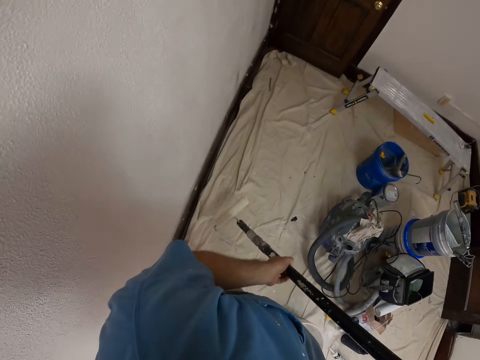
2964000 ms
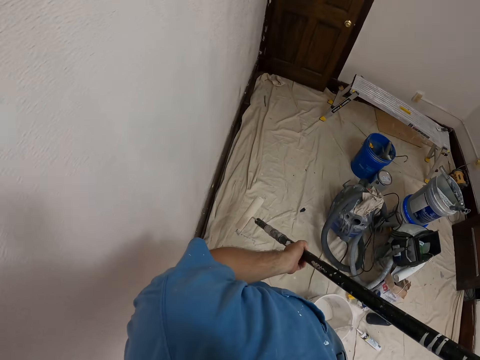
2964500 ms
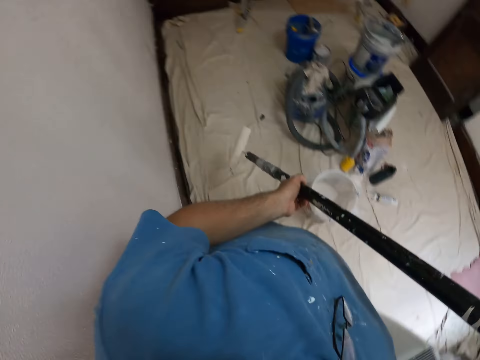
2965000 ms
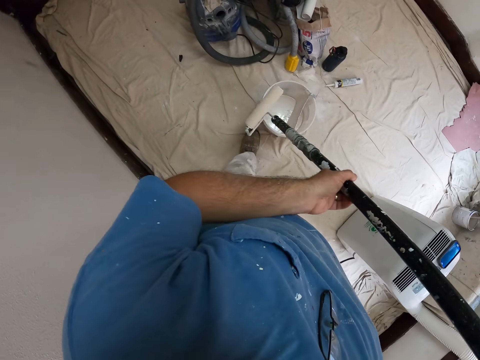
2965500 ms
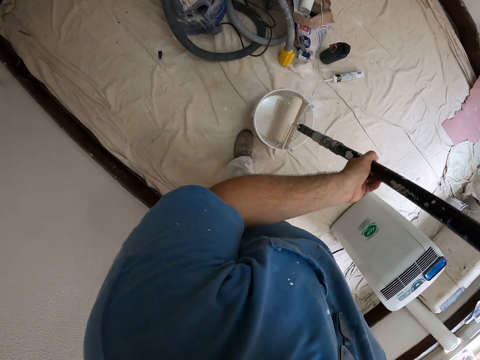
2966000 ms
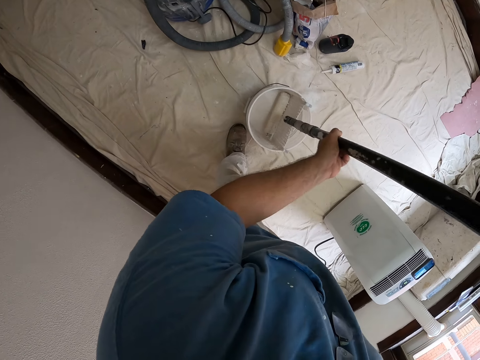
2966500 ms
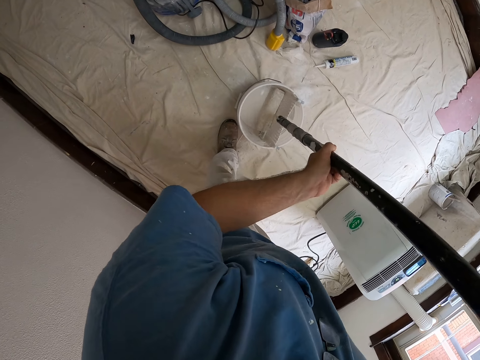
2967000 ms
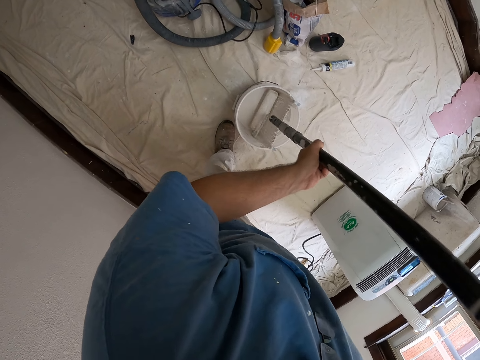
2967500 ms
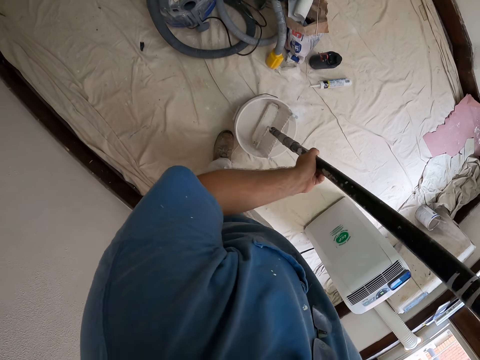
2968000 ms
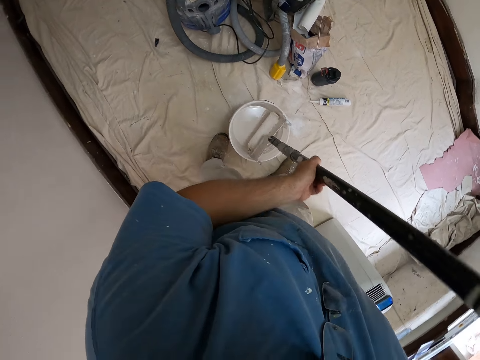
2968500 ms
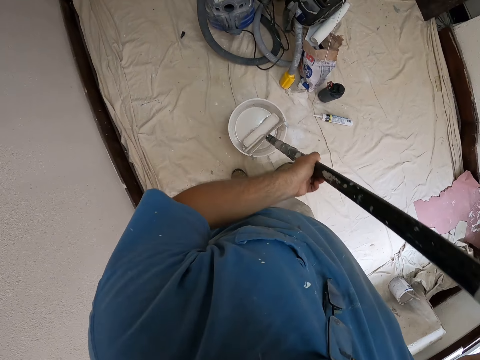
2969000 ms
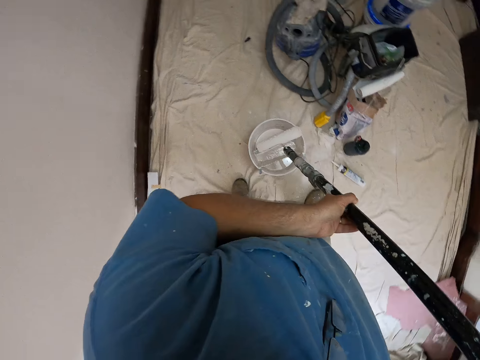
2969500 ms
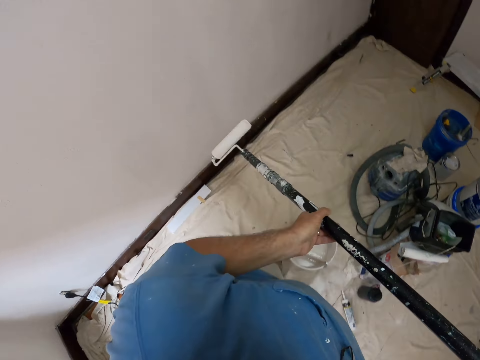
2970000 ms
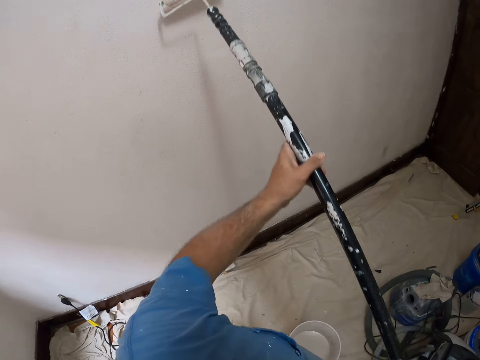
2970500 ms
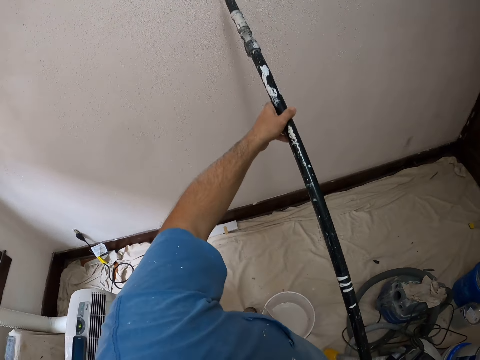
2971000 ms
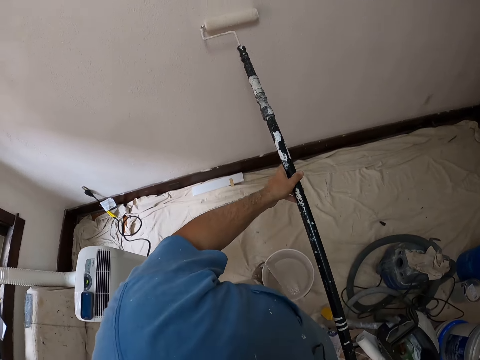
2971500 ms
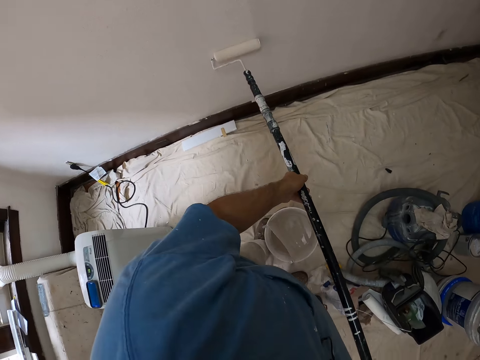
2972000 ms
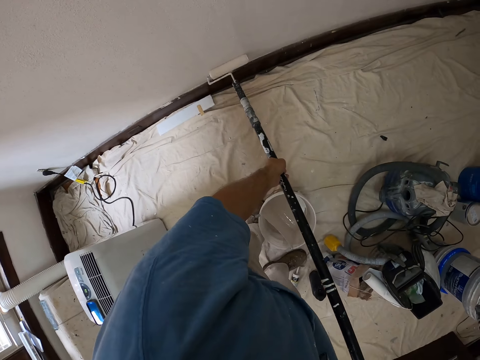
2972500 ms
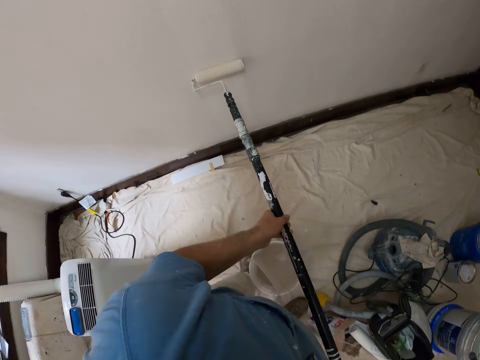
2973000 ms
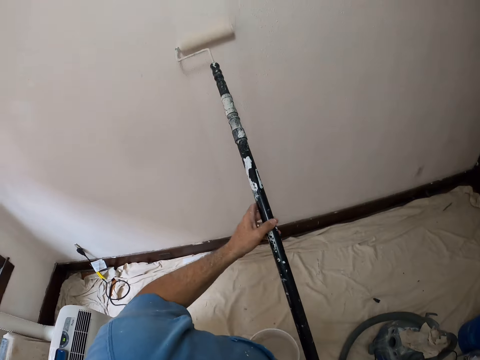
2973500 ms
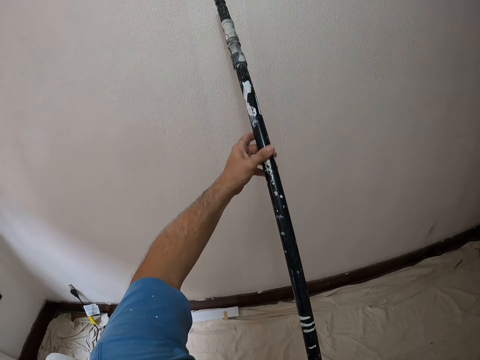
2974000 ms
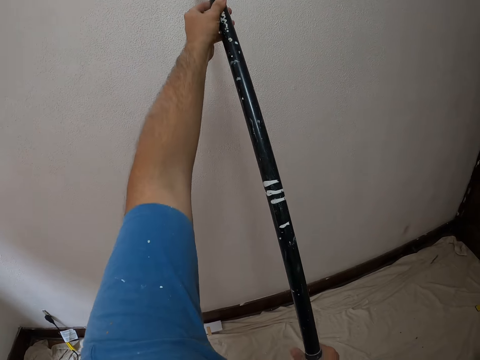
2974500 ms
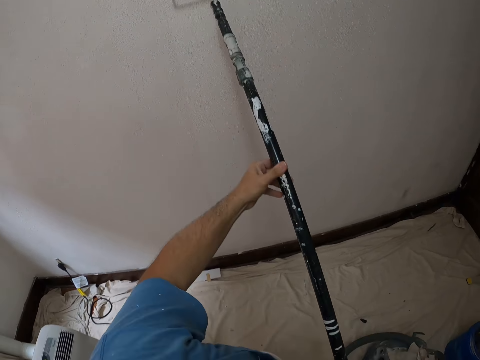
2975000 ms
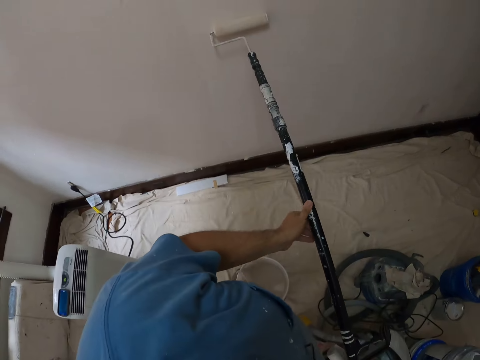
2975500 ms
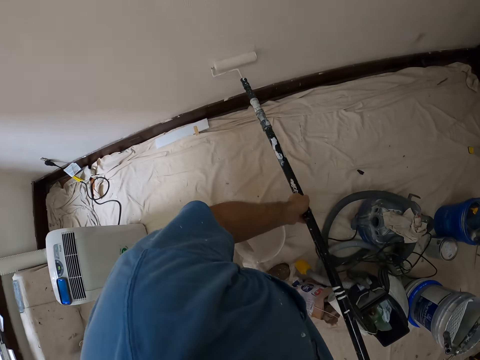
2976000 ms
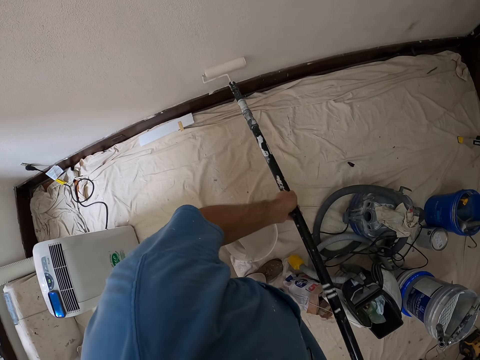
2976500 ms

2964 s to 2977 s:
The camera wearer dips the roller brush back in the paint tin. They paint the wall with the long roller brush.

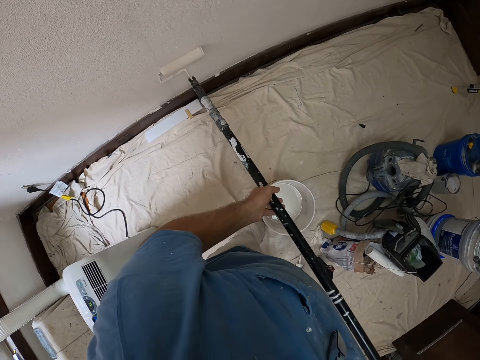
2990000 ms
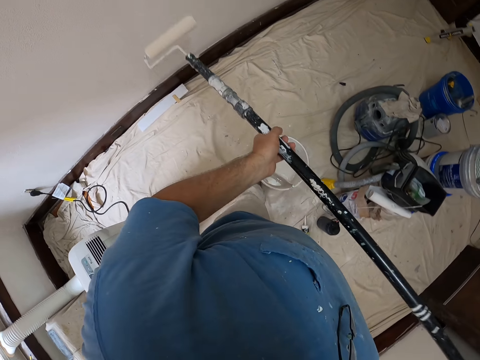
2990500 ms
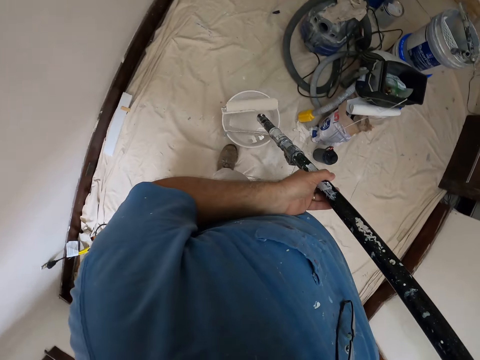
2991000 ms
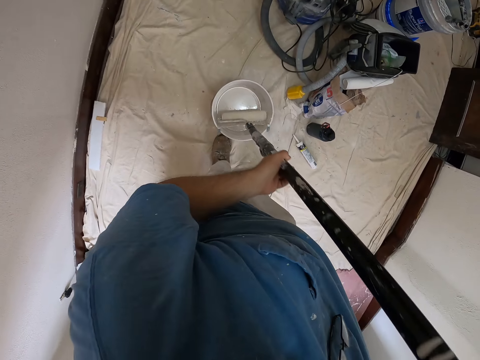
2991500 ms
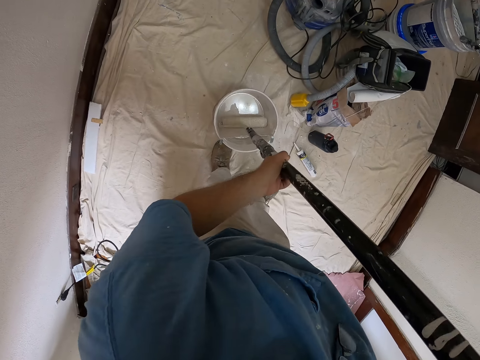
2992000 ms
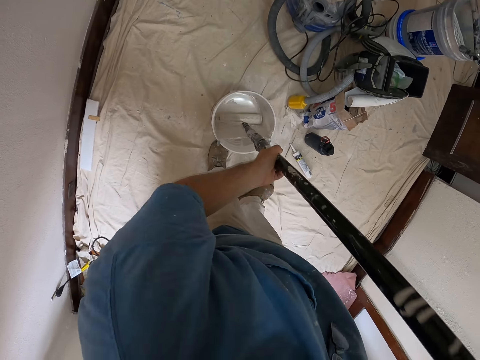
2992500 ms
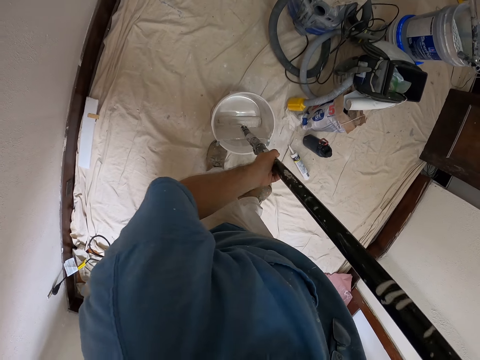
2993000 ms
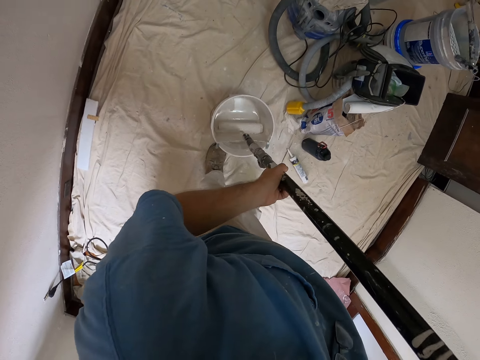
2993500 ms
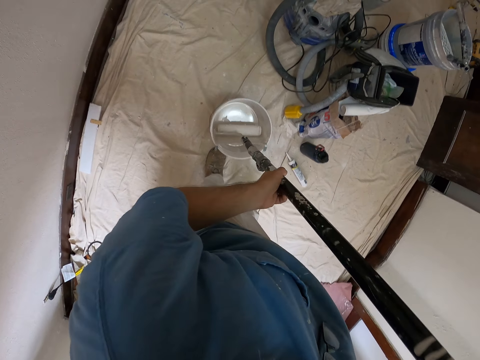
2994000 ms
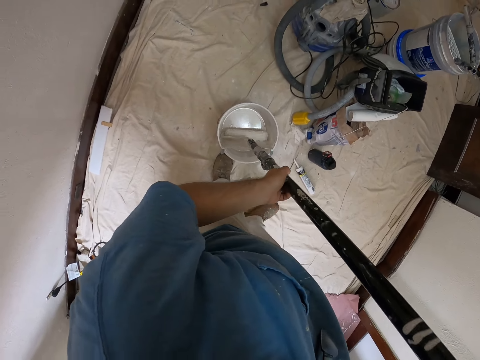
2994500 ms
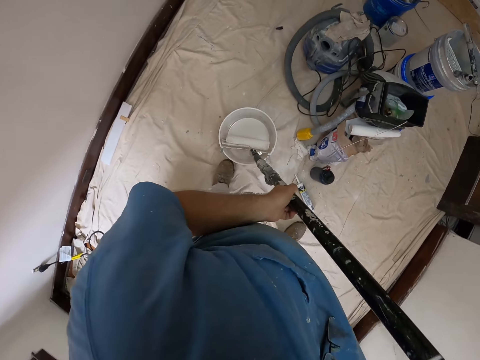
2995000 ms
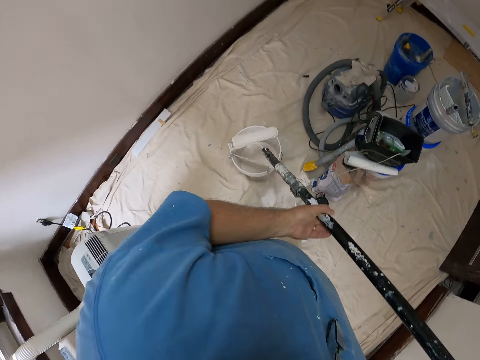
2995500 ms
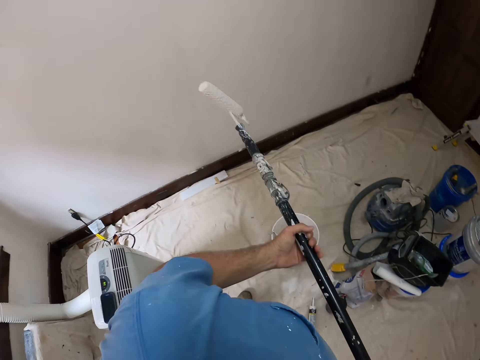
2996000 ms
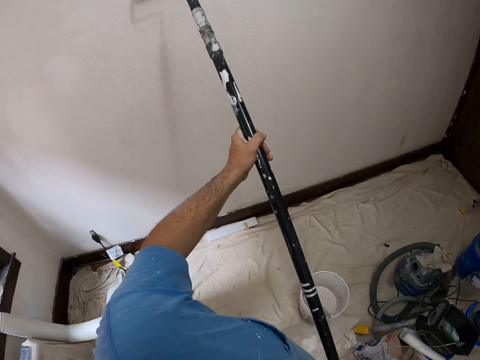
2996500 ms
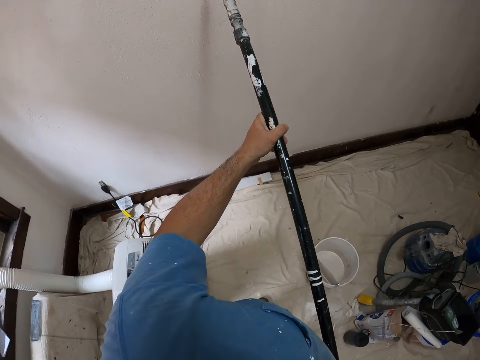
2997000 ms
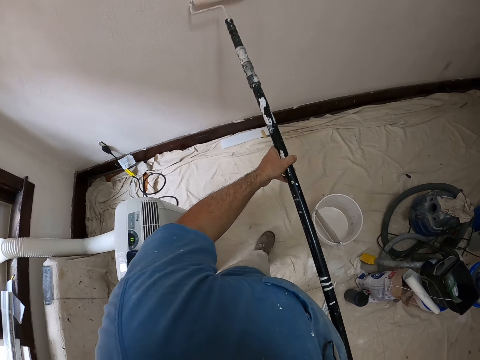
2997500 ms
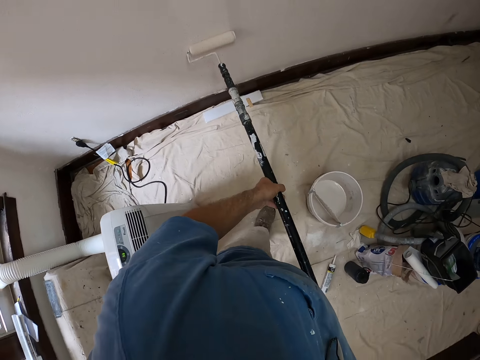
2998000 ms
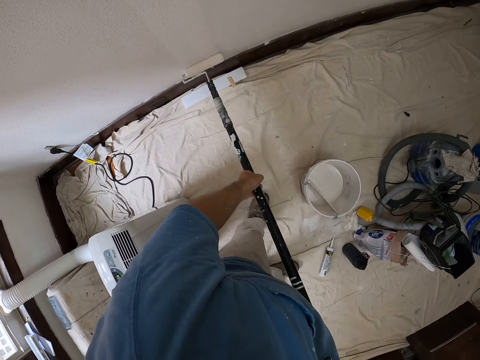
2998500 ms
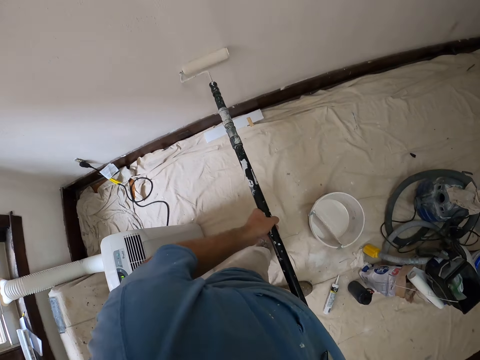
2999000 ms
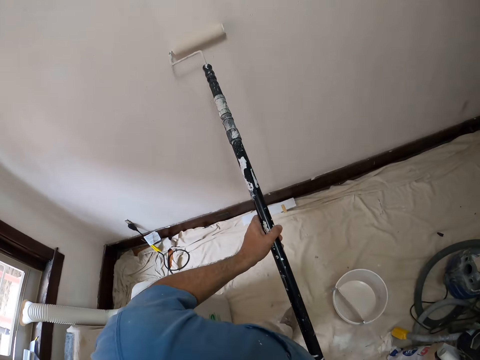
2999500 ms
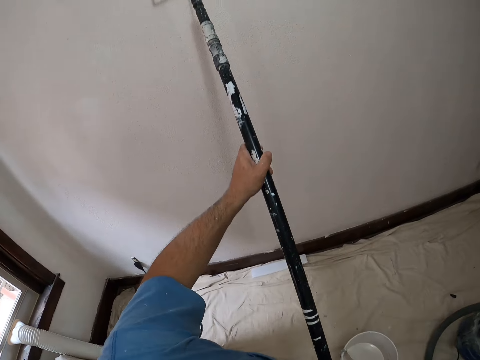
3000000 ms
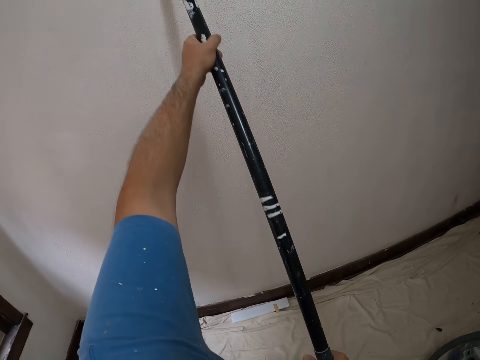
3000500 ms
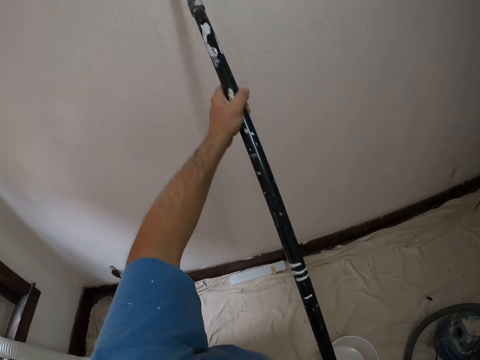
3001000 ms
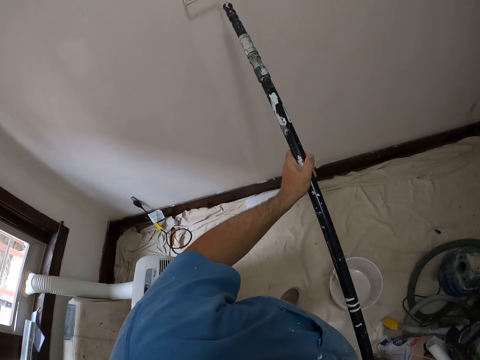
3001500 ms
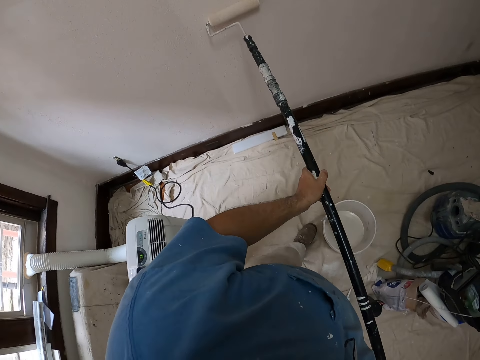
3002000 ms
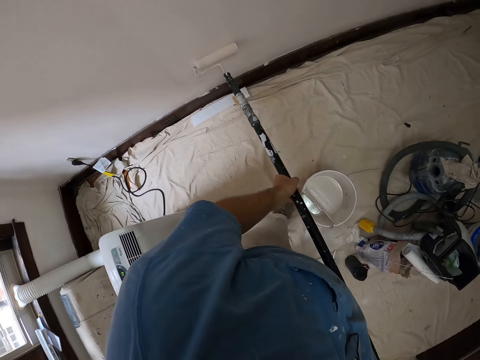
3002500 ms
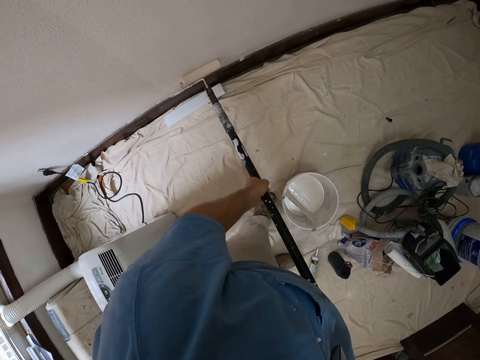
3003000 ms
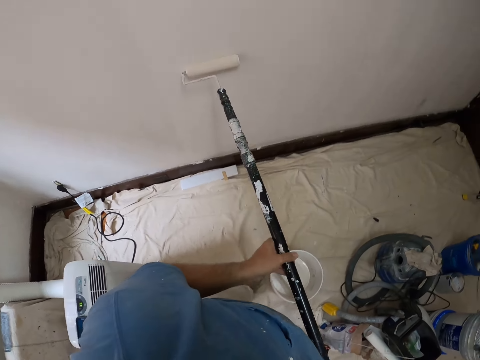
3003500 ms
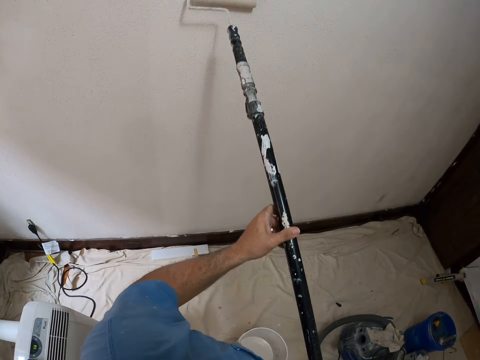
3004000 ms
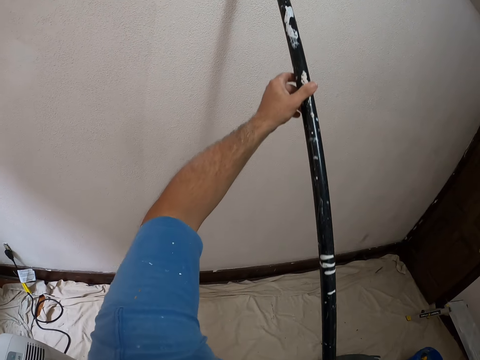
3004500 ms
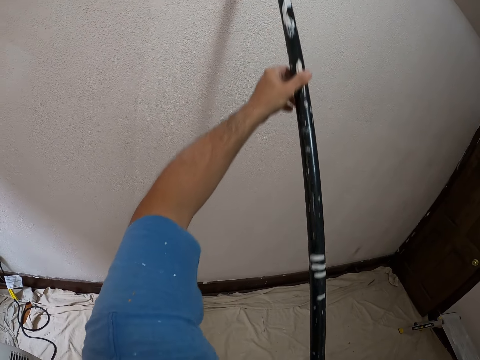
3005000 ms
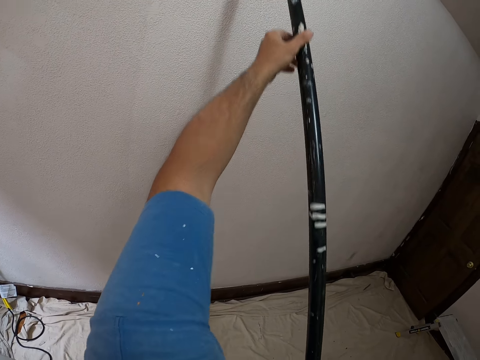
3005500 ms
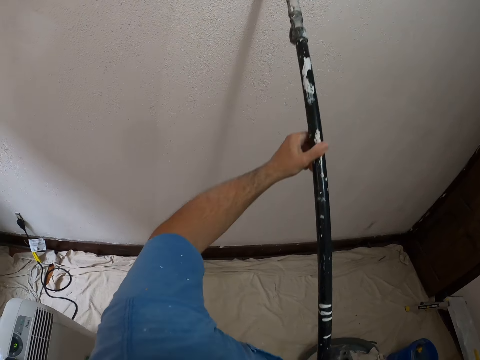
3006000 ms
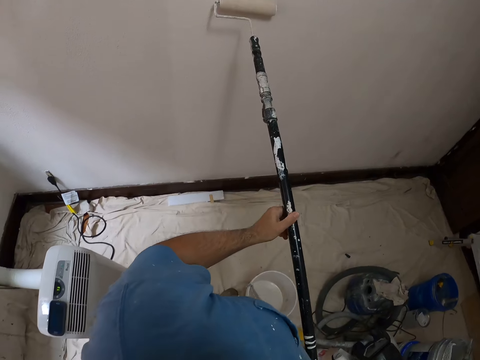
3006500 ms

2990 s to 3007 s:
The camera wearer dips a roller brush in a paint can. They hold up the roller brush. They paint a wall with the long roller brush. They move towards the paint can.
